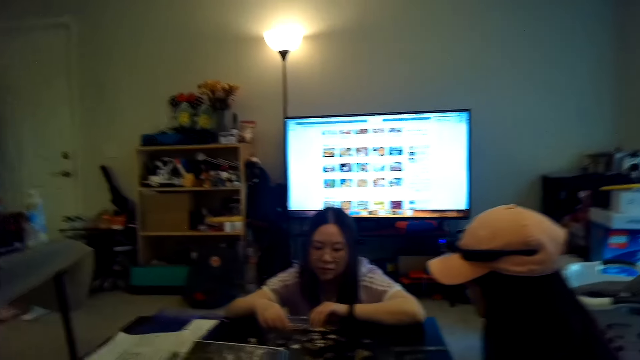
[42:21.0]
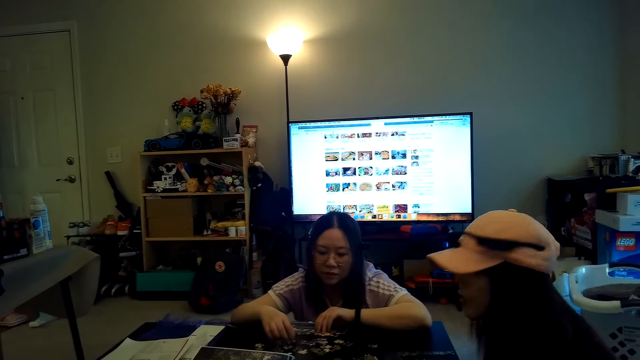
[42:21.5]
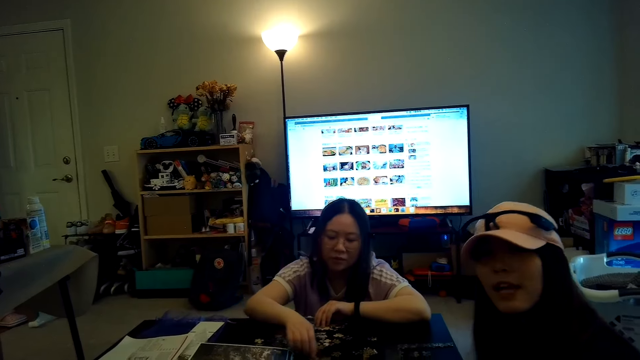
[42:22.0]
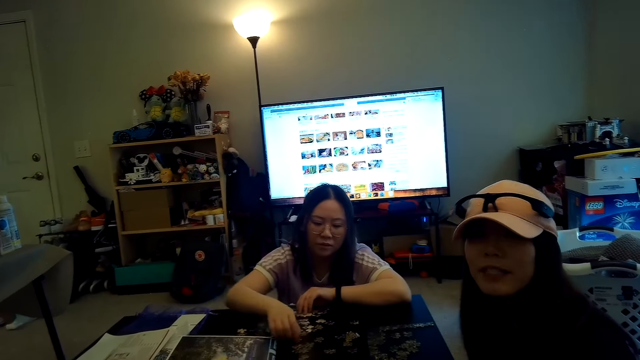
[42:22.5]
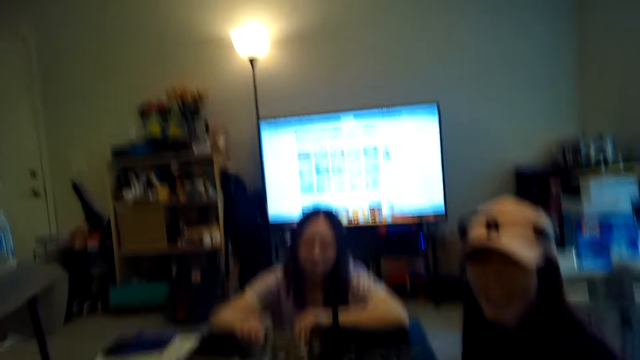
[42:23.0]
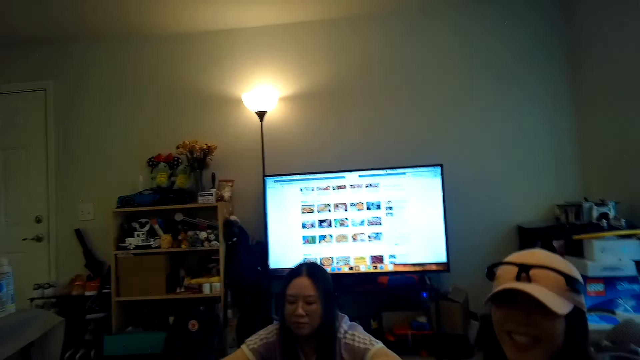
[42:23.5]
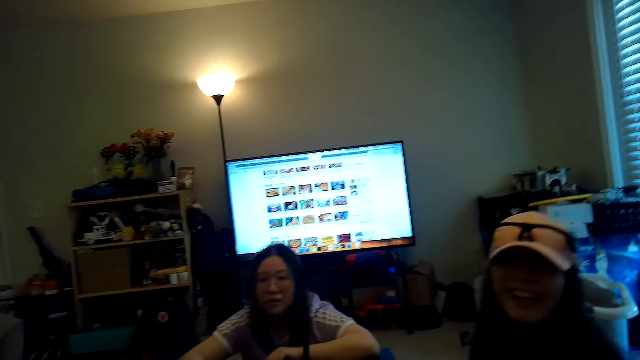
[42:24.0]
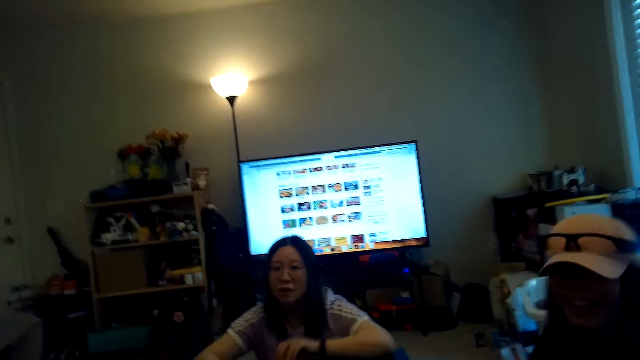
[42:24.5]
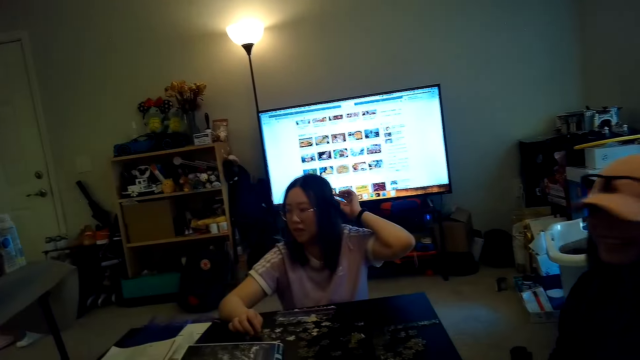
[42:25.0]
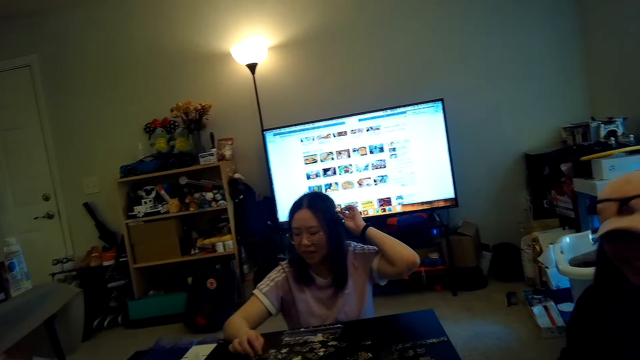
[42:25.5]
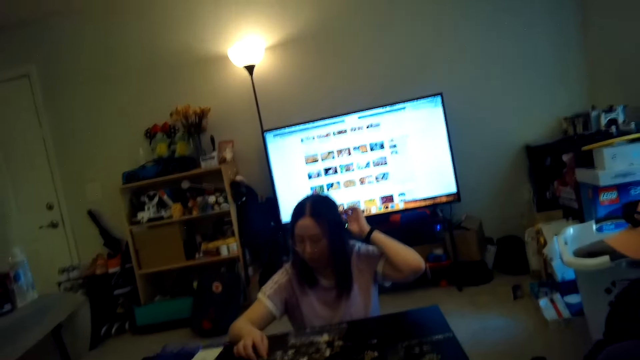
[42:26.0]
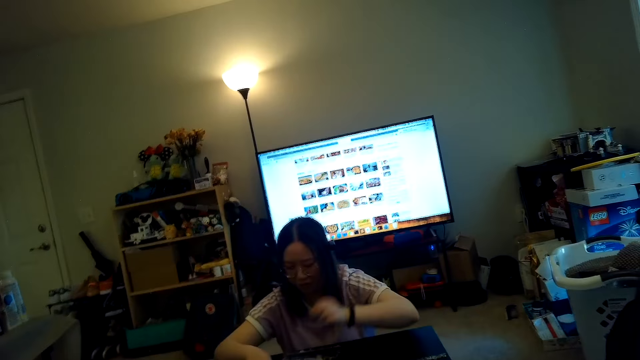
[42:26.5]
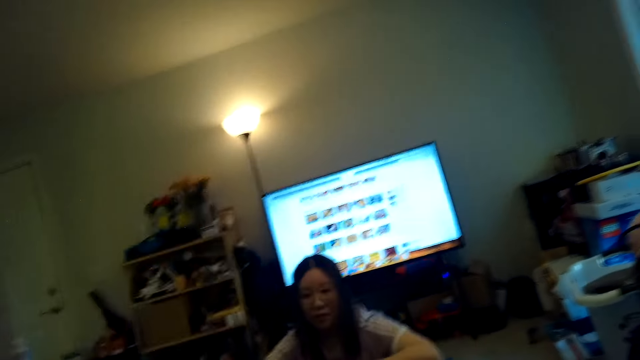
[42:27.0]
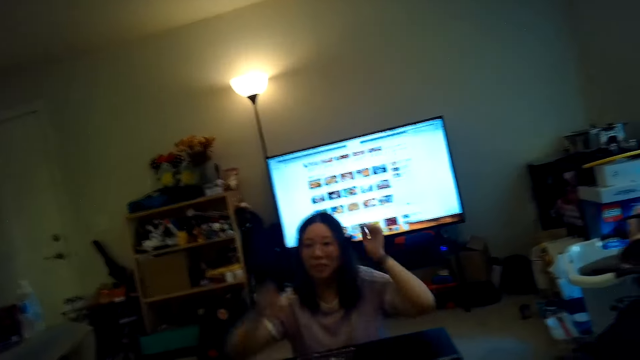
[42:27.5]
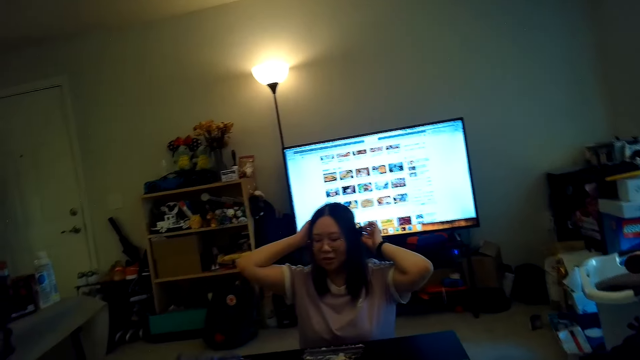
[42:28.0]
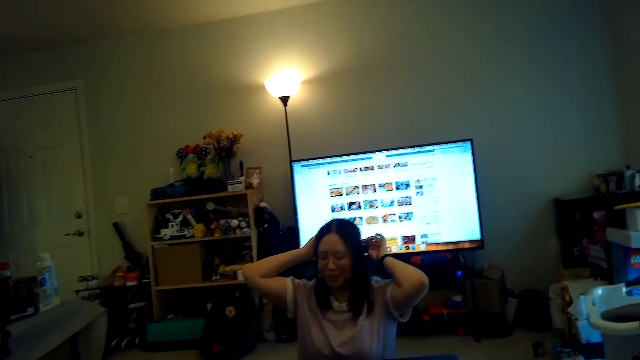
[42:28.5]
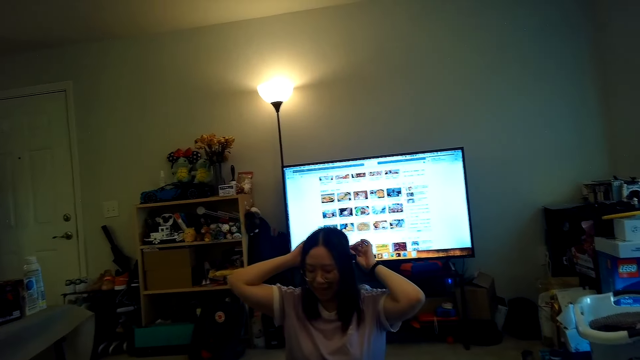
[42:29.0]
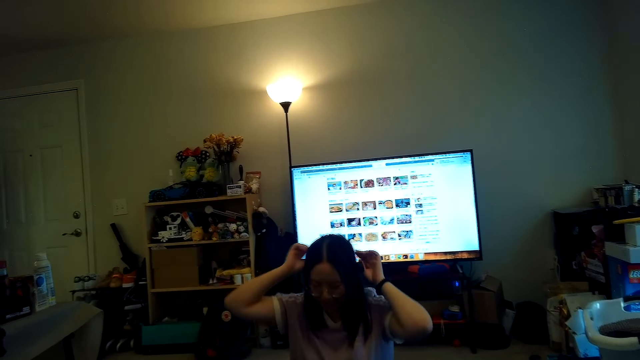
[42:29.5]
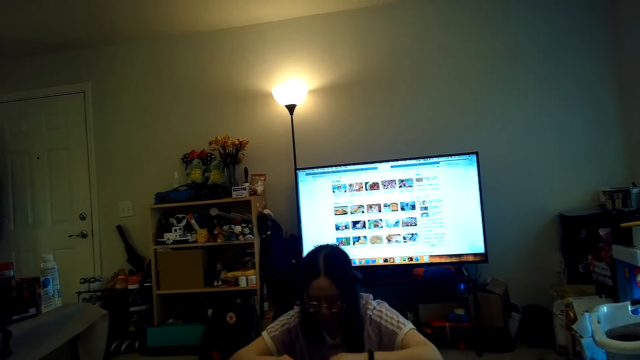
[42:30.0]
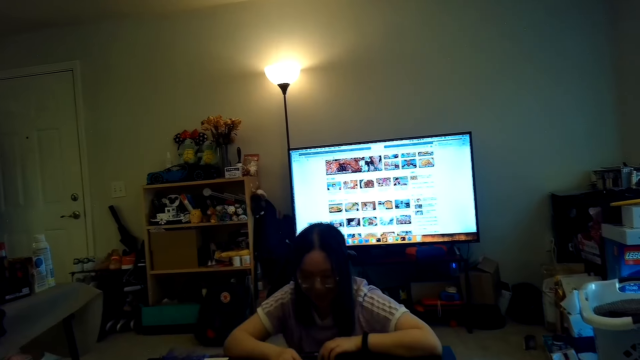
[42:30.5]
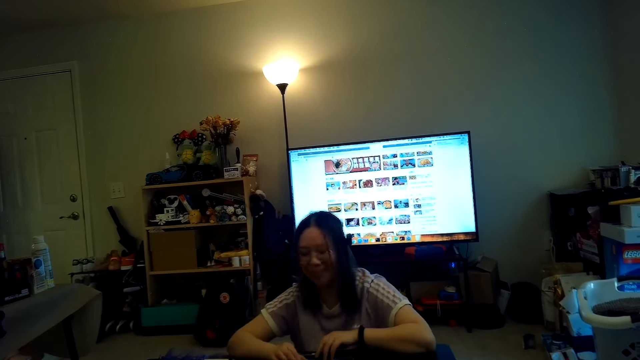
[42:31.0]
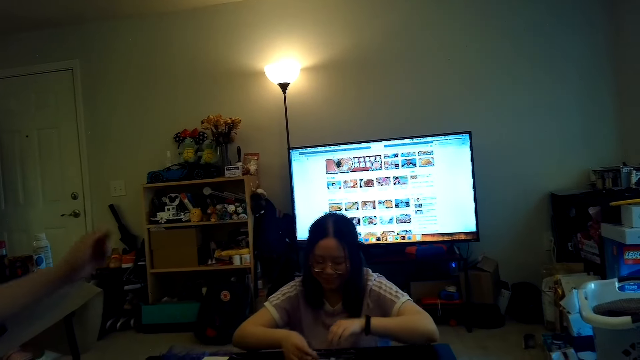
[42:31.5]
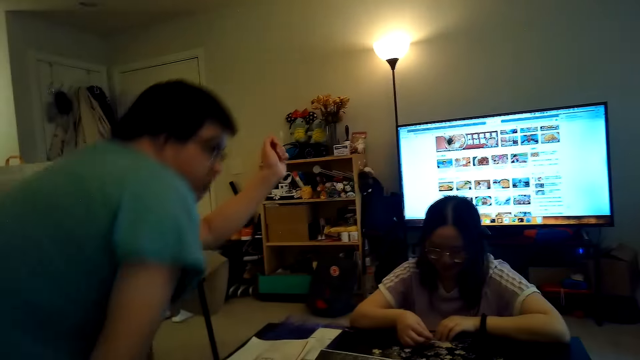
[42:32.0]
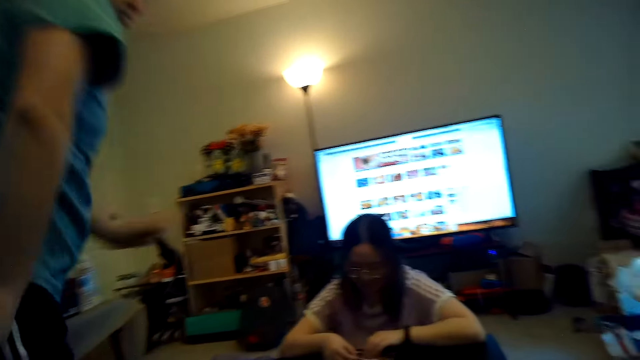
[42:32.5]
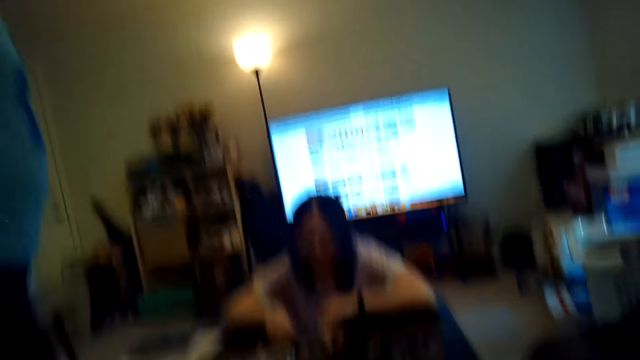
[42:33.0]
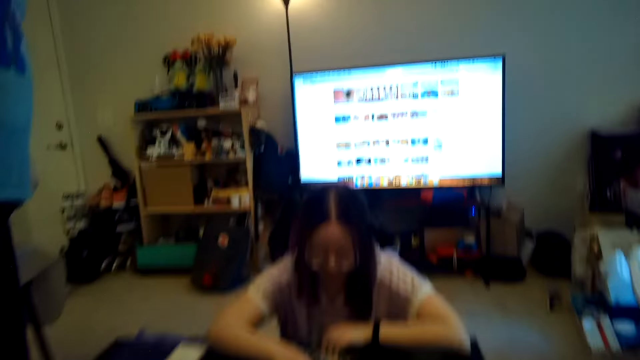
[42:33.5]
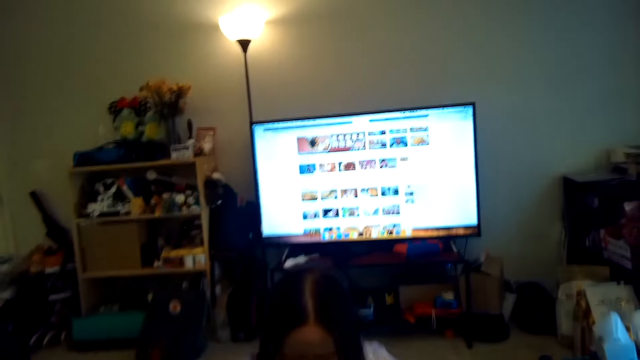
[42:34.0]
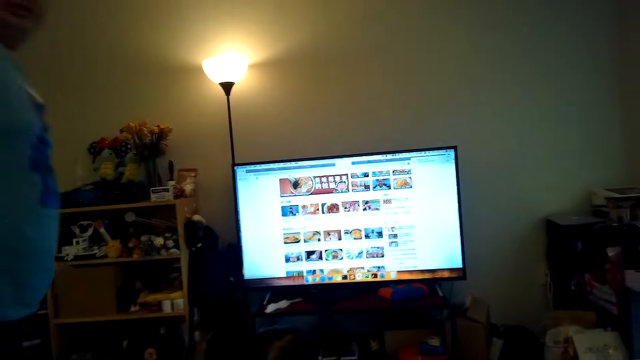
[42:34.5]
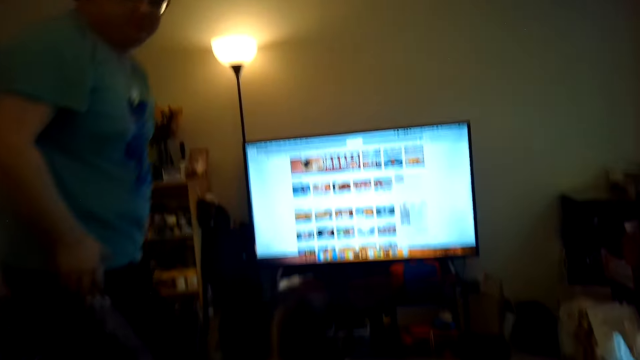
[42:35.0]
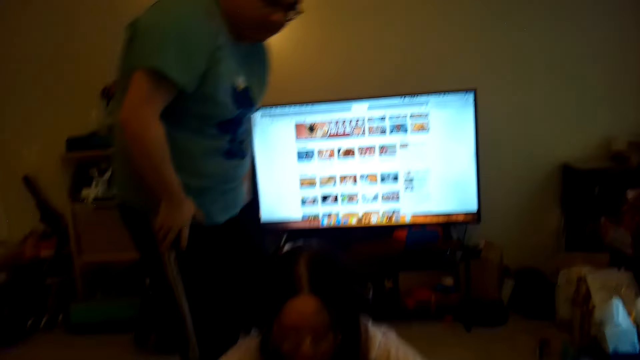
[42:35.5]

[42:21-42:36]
A woman talks to the camera wearer. A person touches the head. A man stands from the couch and walks in the house.

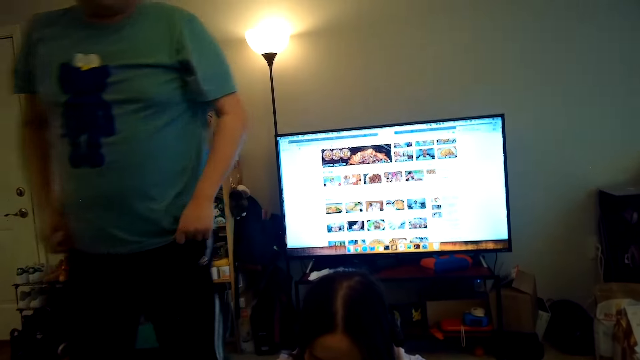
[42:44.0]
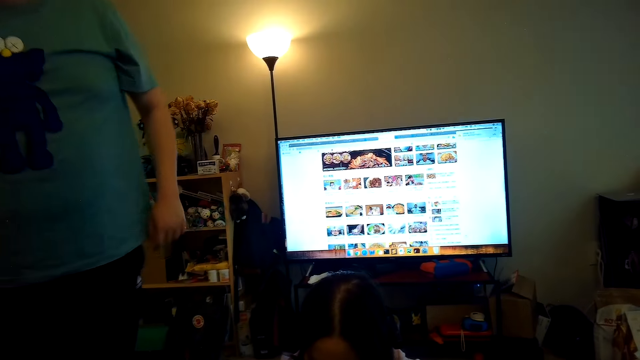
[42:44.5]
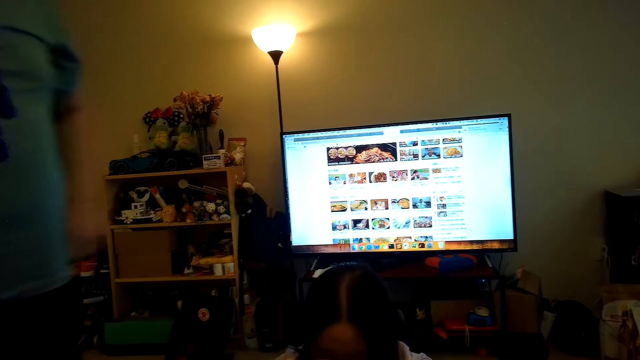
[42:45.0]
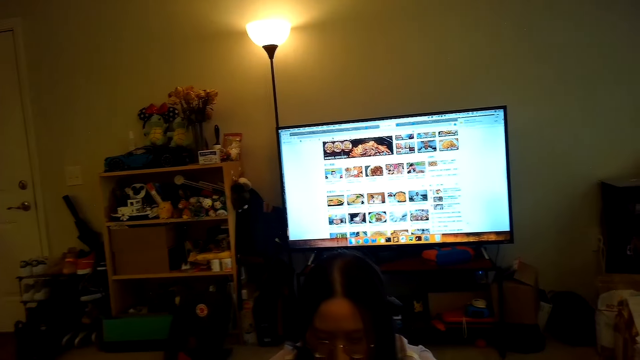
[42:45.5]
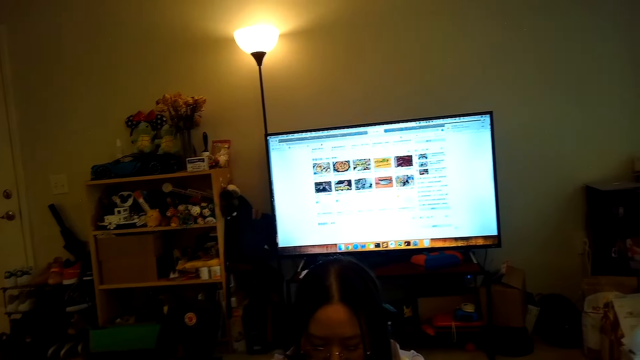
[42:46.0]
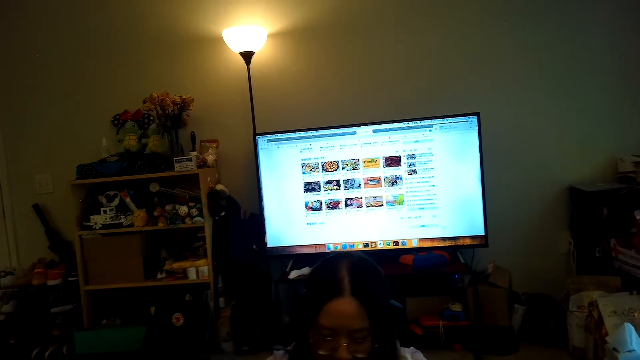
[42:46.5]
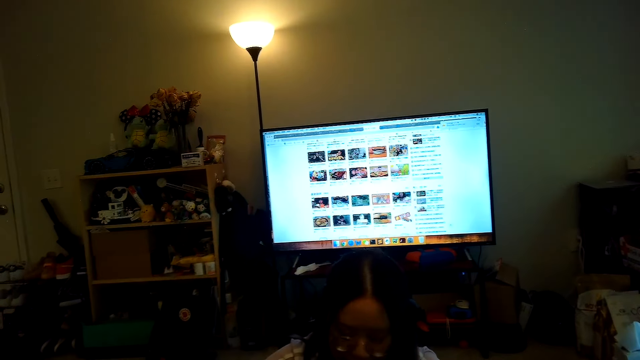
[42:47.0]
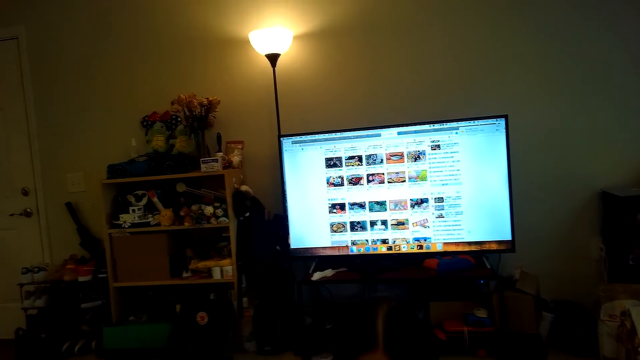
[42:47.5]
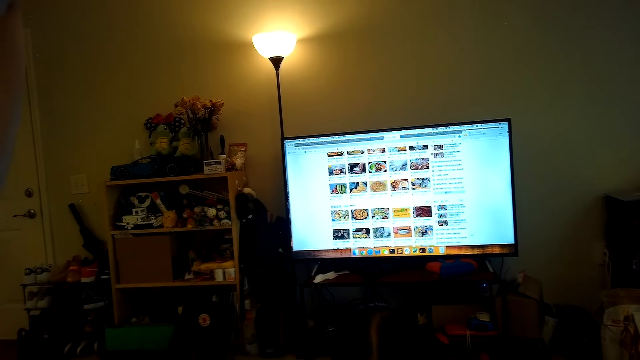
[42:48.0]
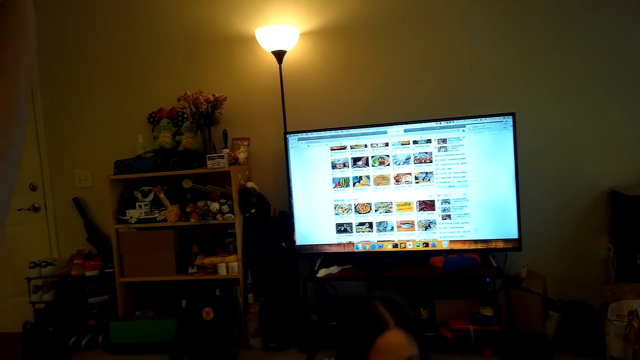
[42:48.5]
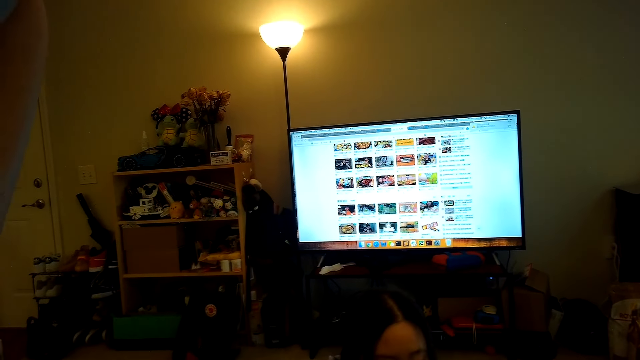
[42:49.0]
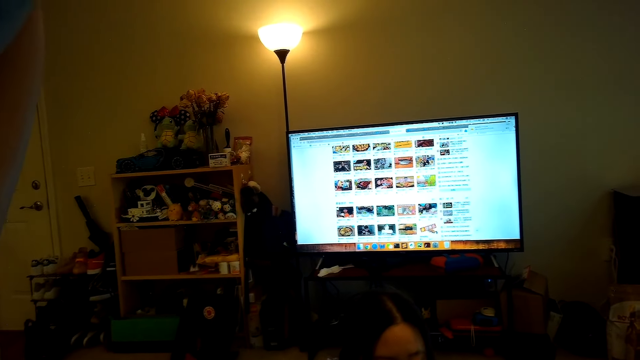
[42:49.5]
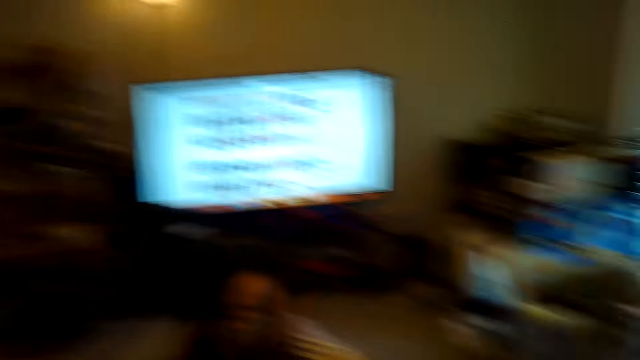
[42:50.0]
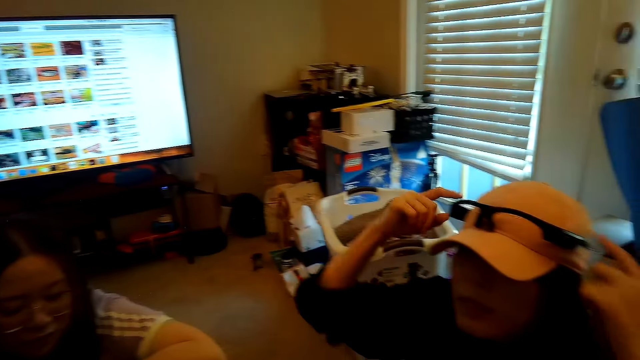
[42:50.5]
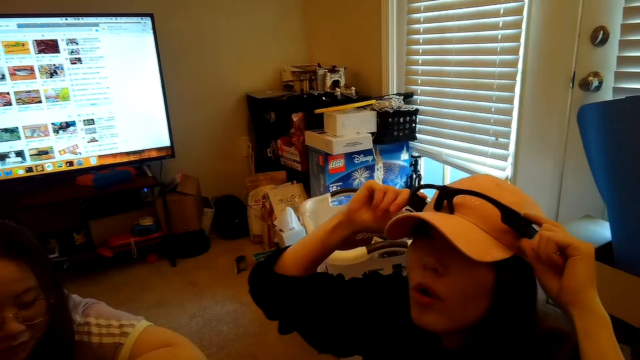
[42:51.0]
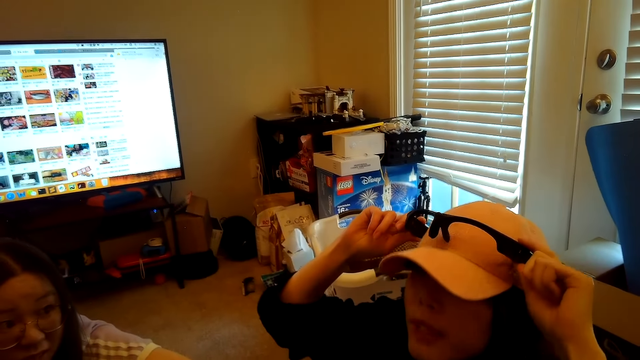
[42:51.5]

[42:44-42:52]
The camera wearer watches the TV.
